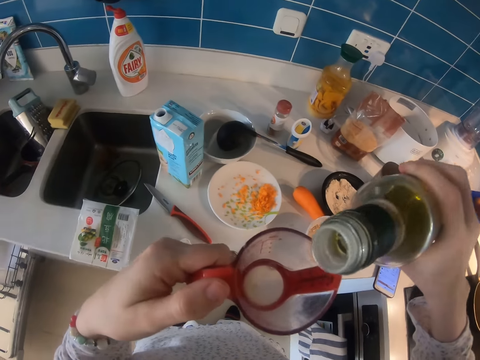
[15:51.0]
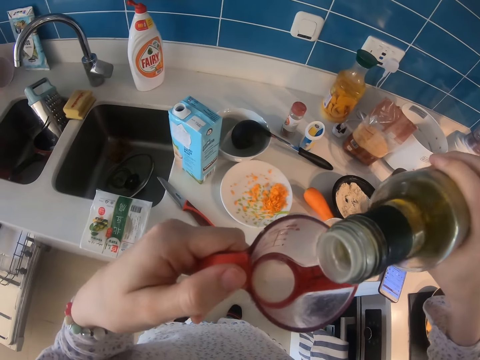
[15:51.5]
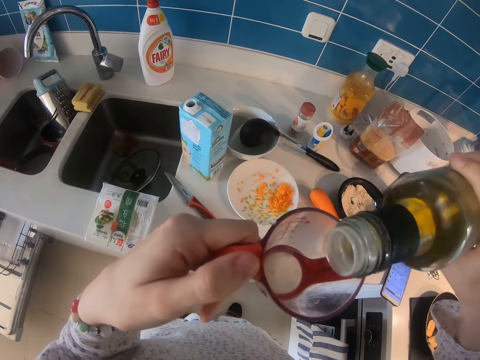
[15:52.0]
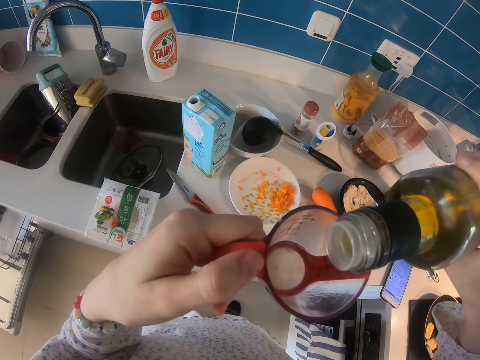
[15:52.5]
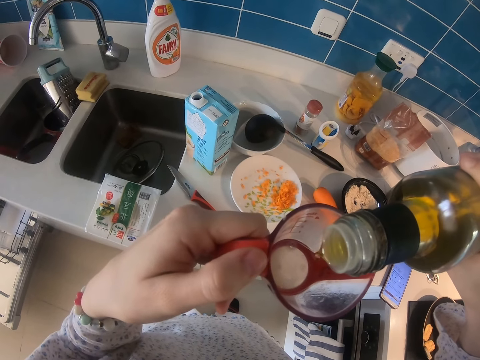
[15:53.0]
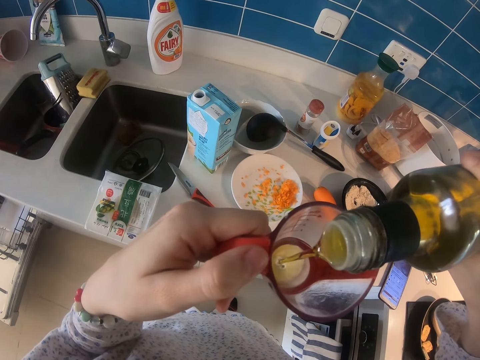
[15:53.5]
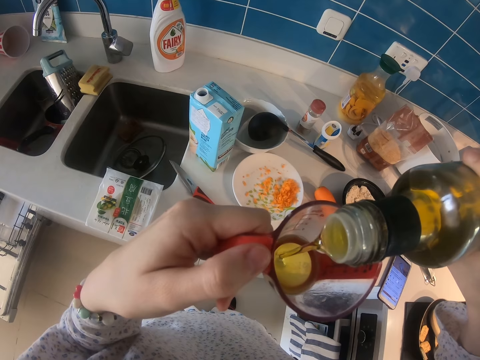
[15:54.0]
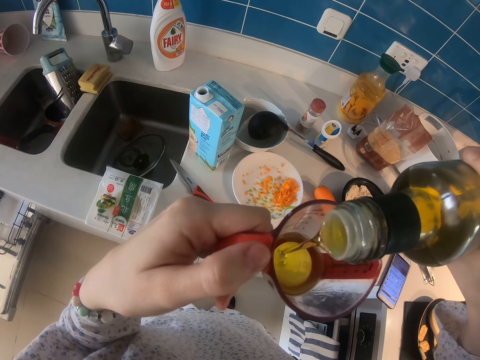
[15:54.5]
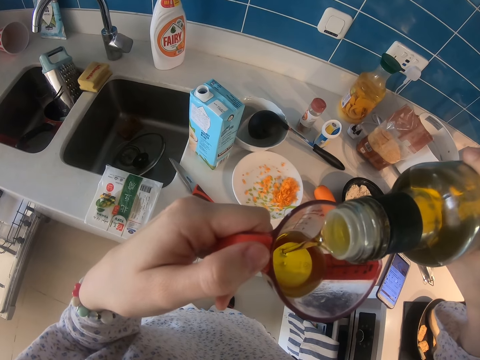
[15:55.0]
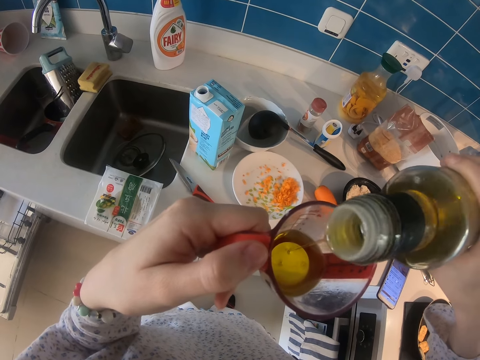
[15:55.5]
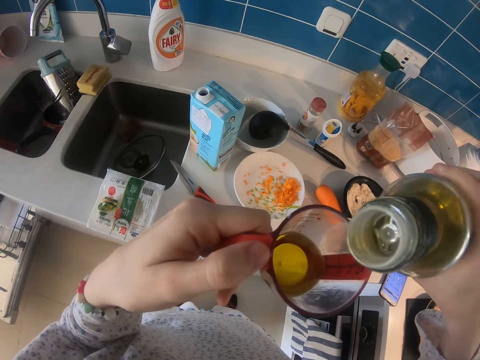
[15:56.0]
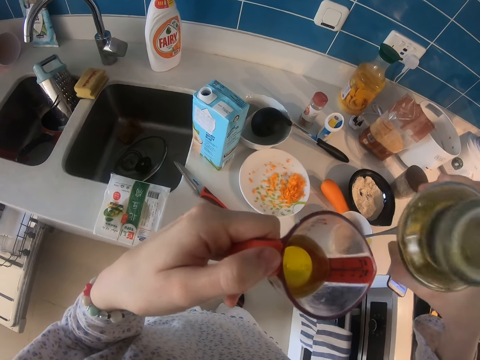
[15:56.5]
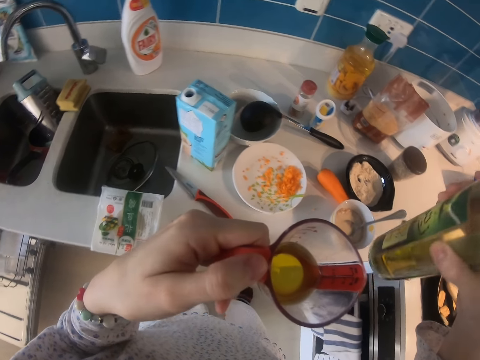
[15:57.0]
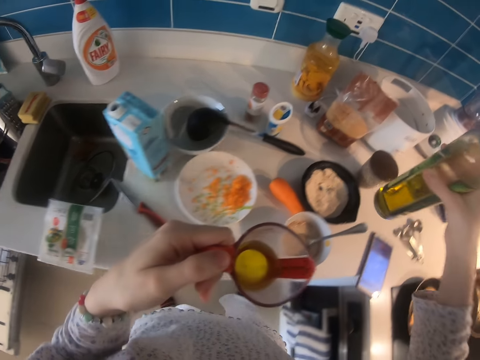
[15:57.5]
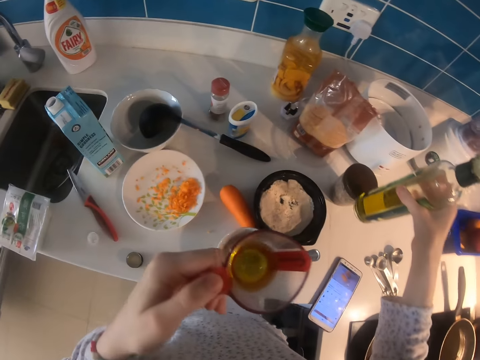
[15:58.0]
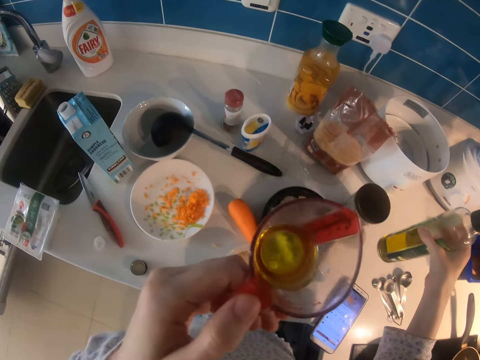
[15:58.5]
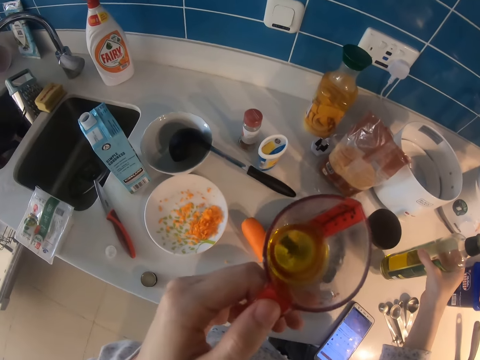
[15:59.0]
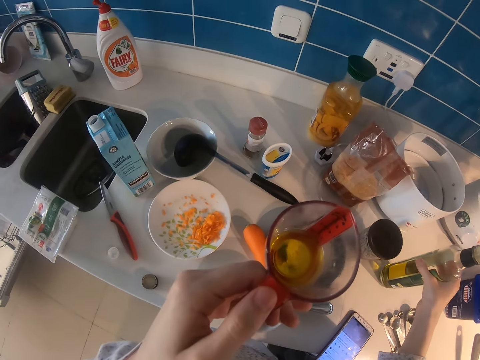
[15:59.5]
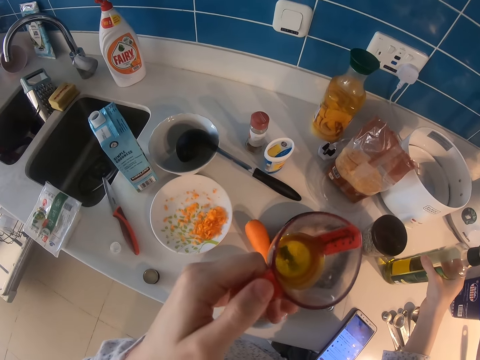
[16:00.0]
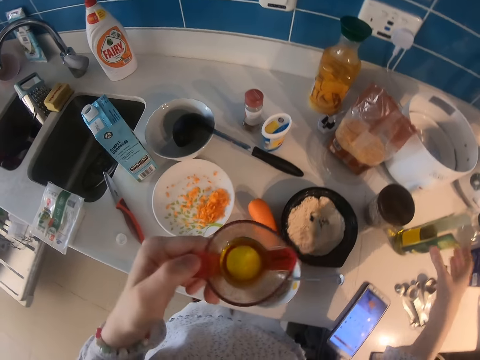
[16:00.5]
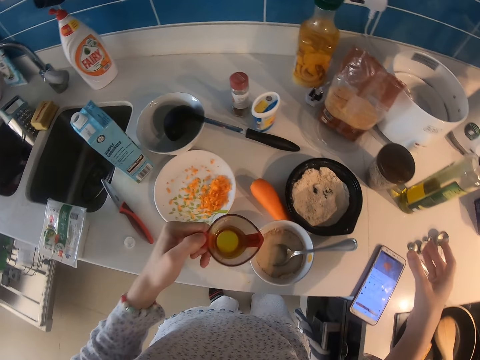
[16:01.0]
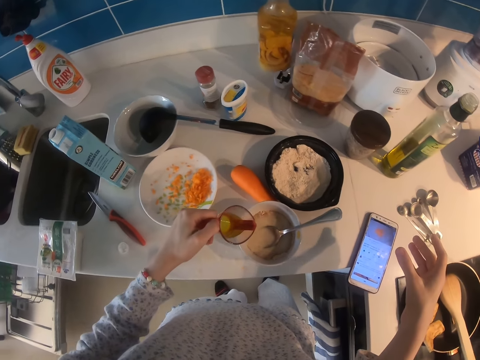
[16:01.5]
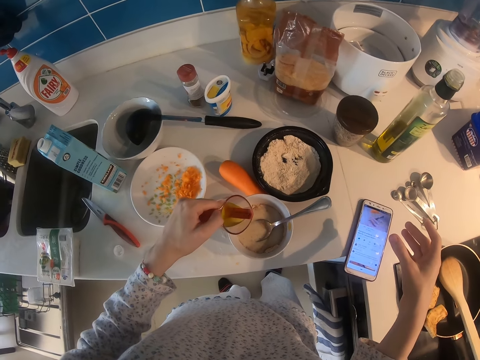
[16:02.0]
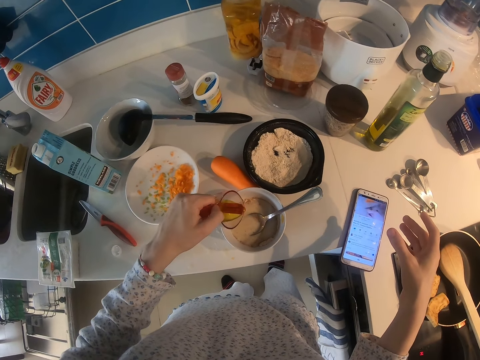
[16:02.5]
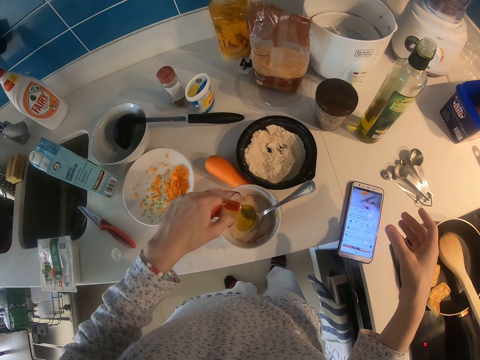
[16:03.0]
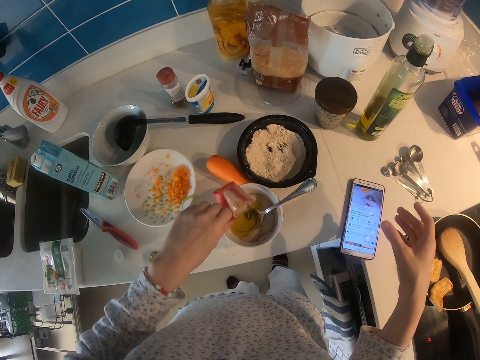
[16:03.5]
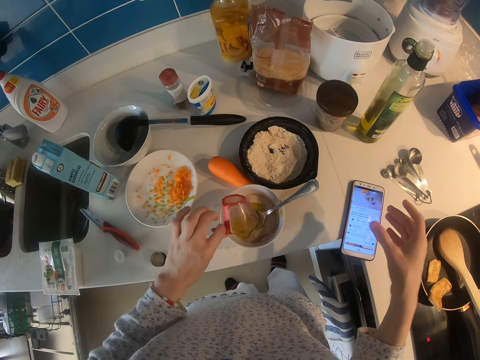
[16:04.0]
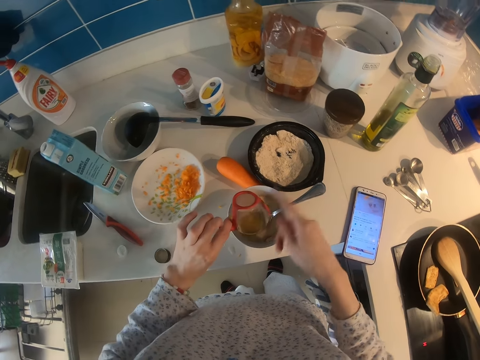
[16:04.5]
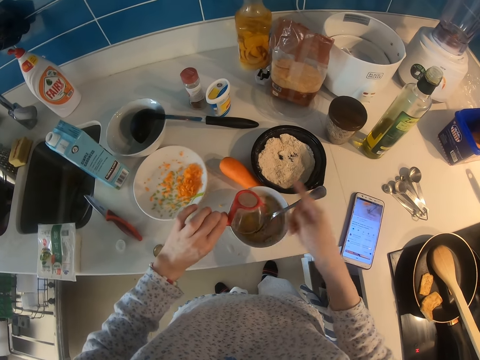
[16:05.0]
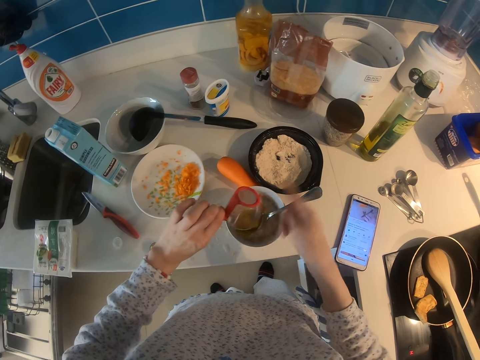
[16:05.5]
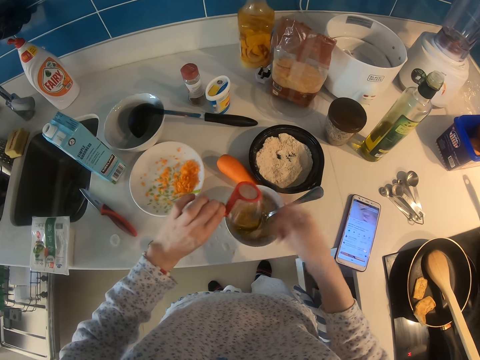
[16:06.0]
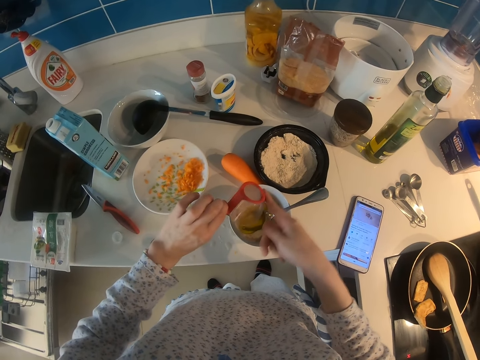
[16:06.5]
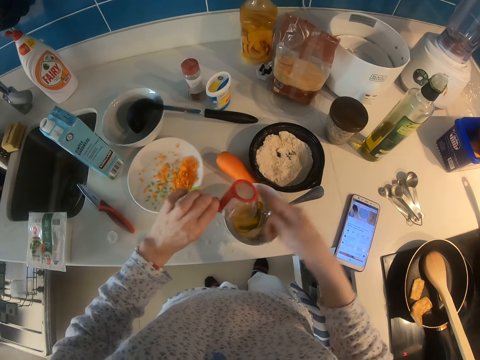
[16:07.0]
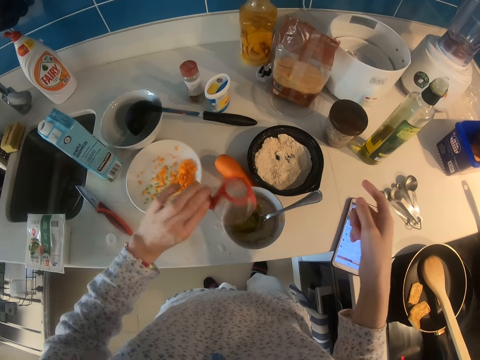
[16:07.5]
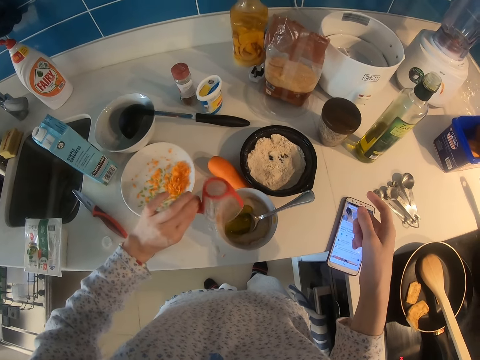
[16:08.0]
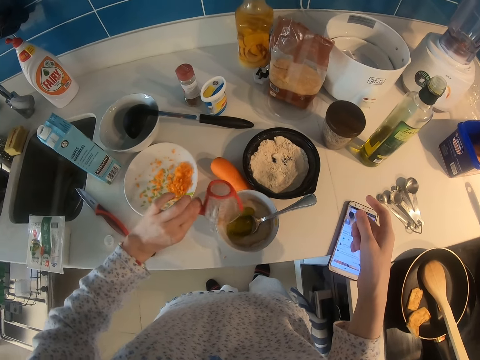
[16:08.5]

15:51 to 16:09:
The camera wearer pours cooking oil in the cup. They place the cooking oil on the counter top. They pour the cooking oil in the dish. They hit a cup.

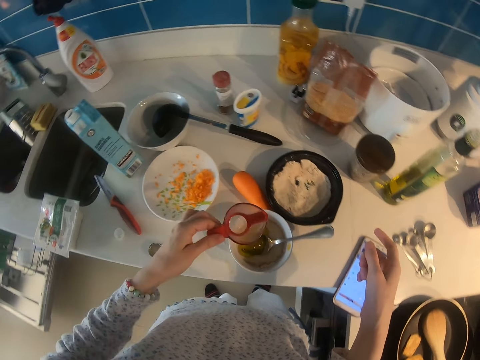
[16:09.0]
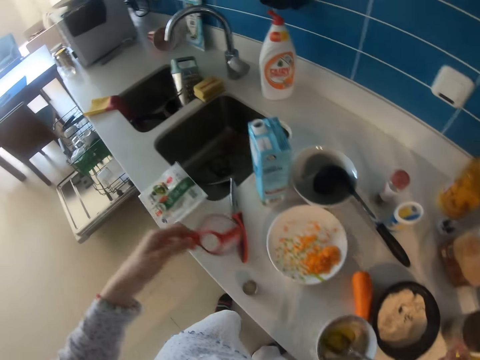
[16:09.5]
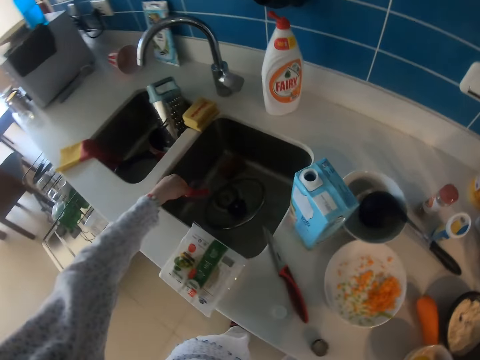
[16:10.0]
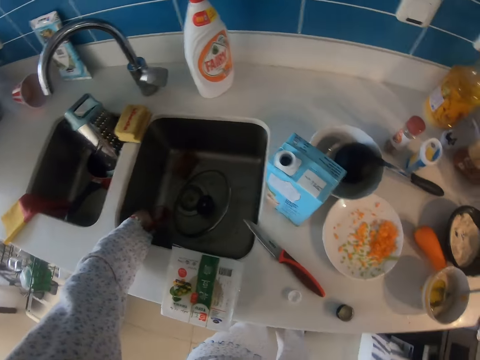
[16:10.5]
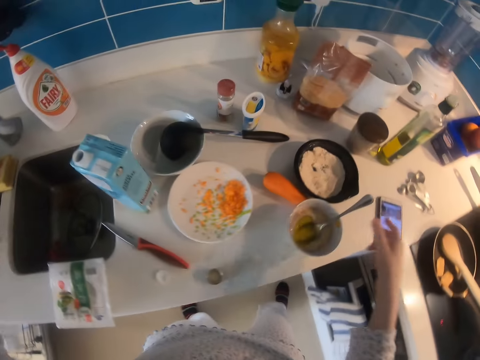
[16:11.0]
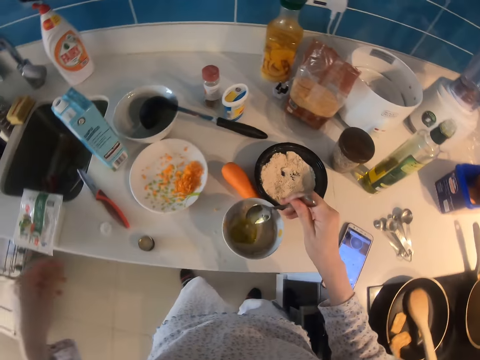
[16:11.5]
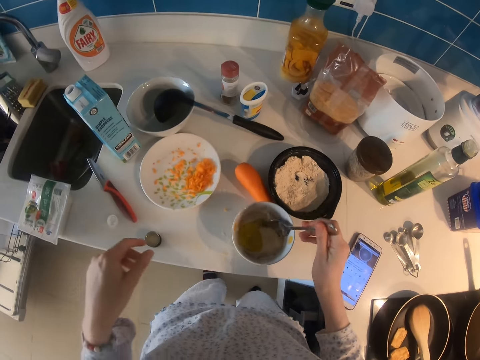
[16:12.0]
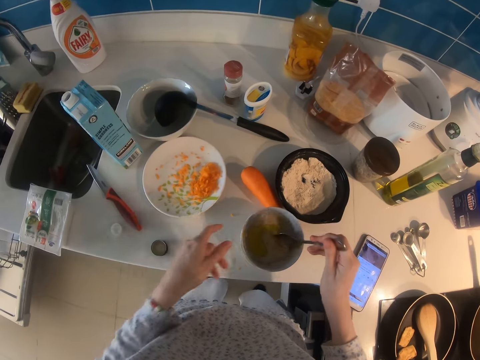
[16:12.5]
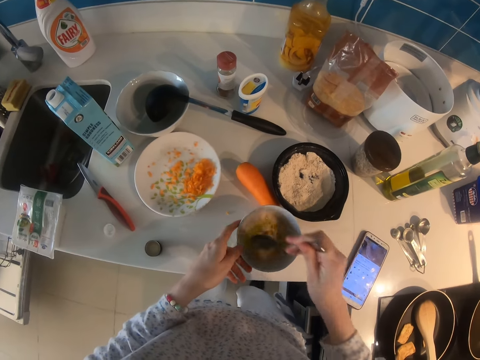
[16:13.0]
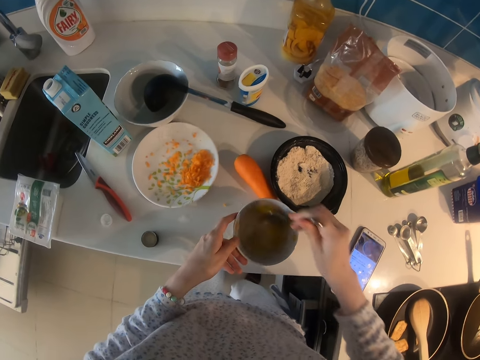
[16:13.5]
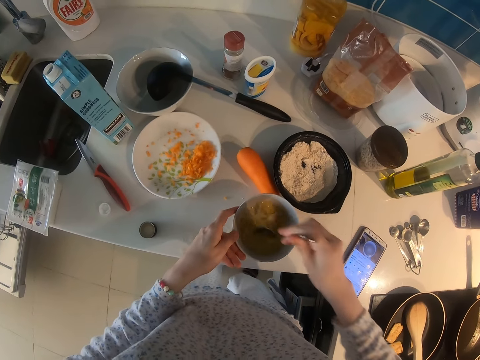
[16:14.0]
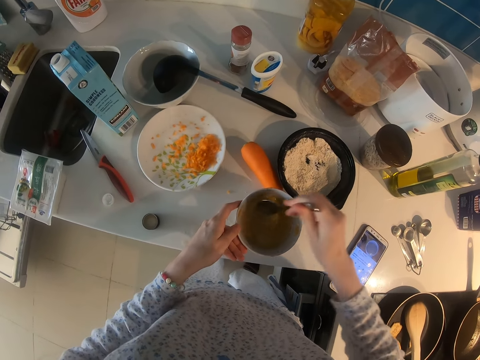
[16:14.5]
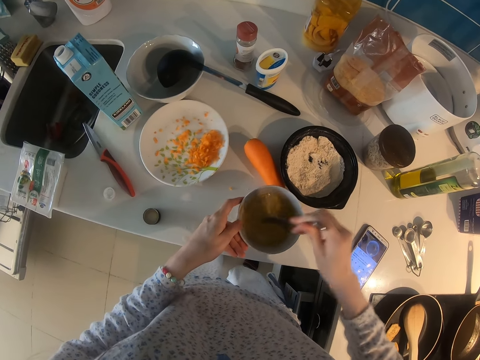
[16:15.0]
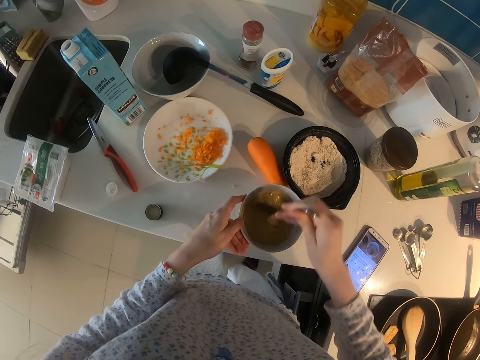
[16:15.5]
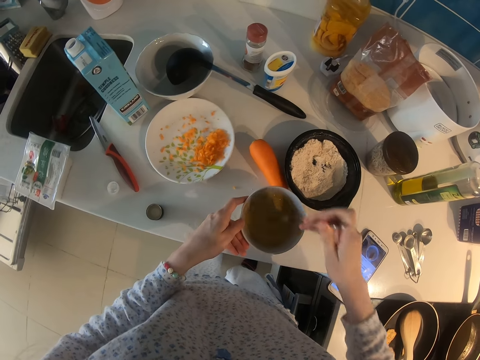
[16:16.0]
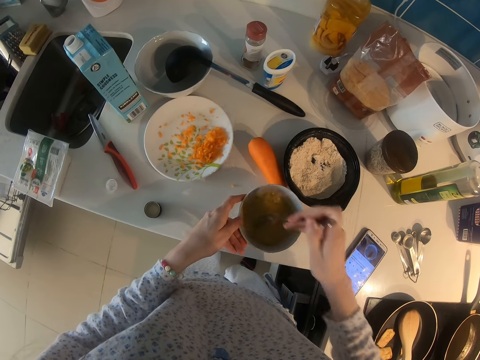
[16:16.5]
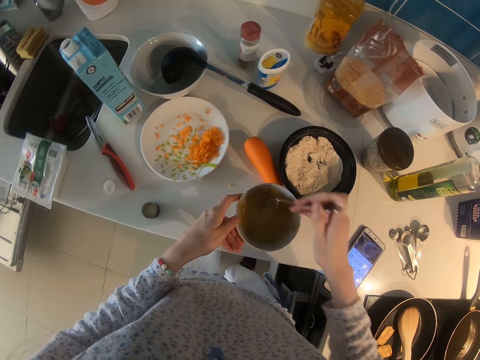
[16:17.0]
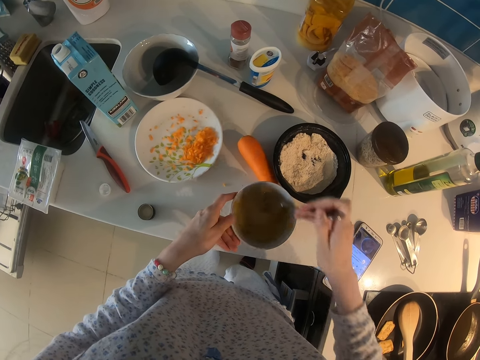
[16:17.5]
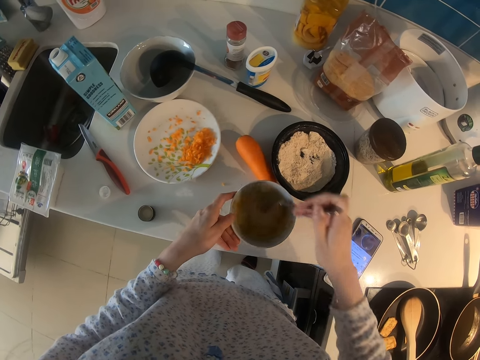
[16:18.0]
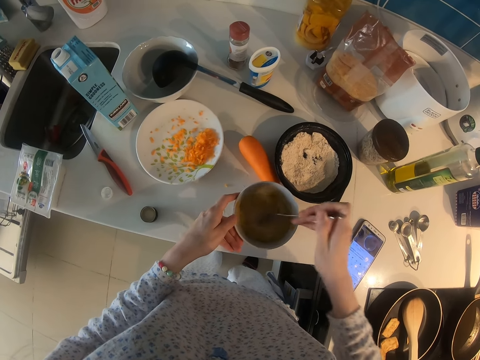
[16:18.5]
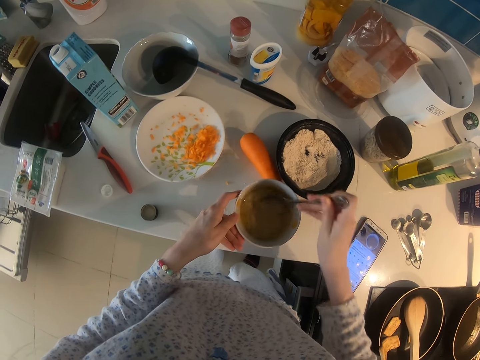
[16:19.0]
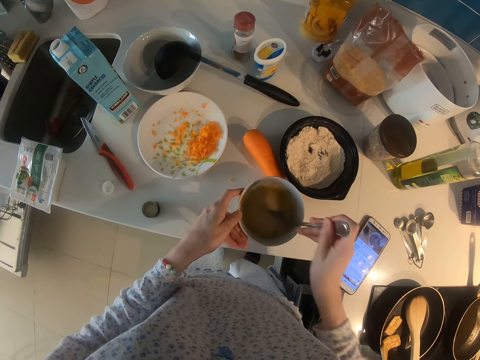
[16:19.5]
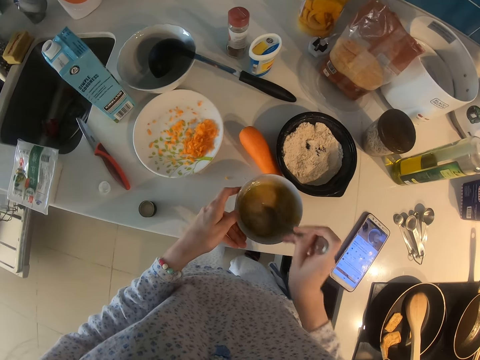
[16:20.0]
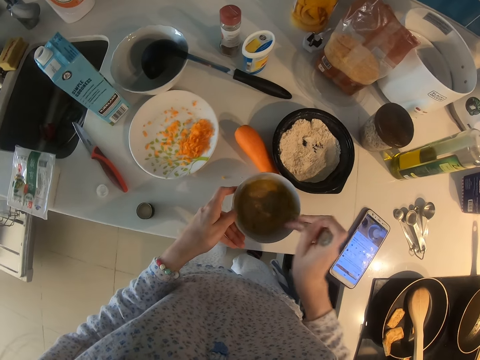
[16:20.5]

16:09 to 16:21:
The camera wearer puts a cup in a sink. They pick up a spoon. They mix the ingredients with the spoon.
